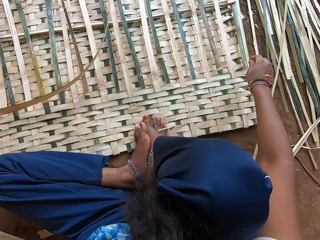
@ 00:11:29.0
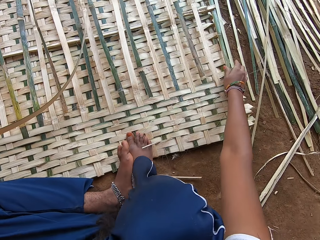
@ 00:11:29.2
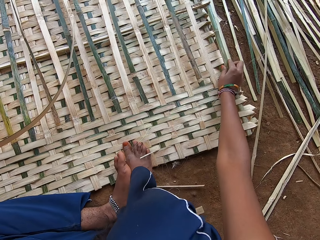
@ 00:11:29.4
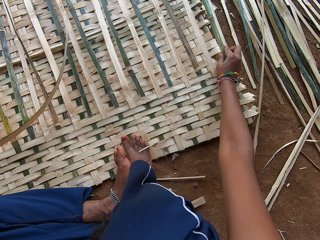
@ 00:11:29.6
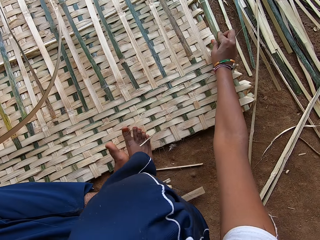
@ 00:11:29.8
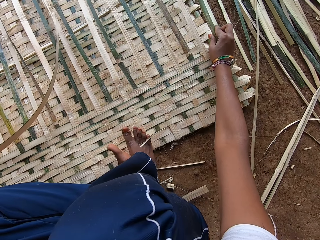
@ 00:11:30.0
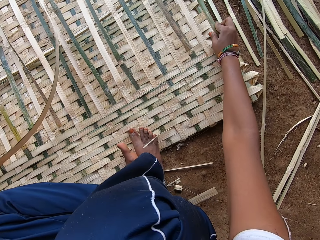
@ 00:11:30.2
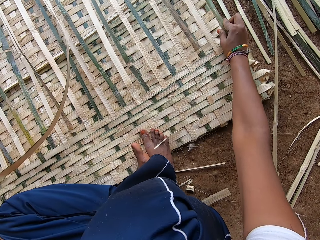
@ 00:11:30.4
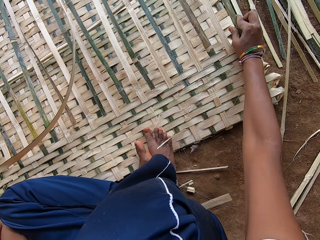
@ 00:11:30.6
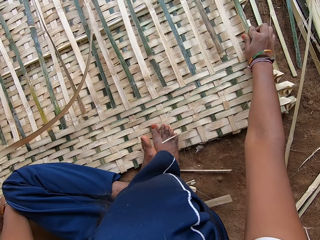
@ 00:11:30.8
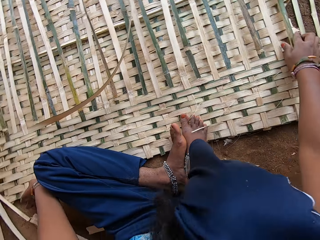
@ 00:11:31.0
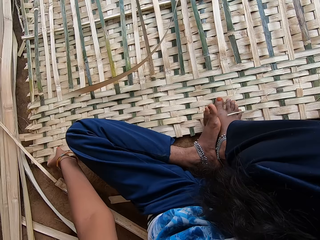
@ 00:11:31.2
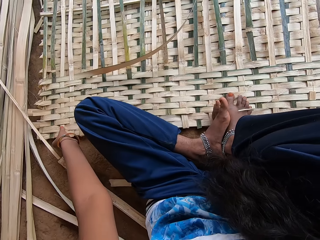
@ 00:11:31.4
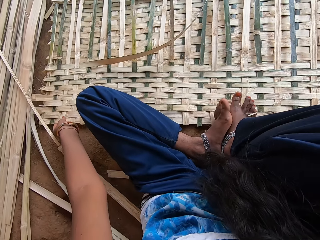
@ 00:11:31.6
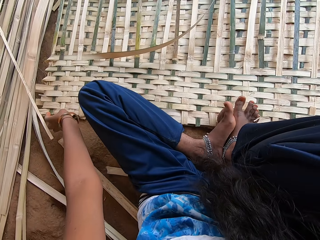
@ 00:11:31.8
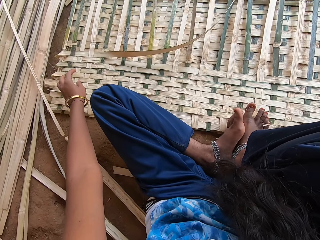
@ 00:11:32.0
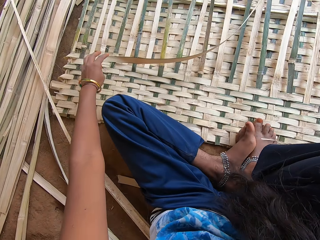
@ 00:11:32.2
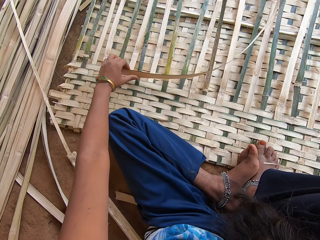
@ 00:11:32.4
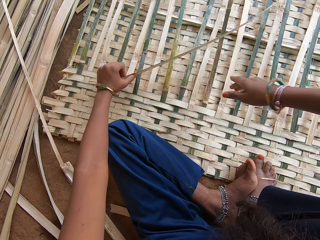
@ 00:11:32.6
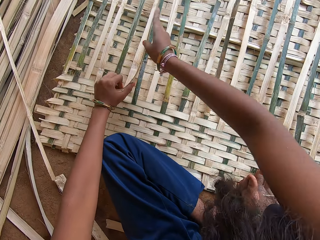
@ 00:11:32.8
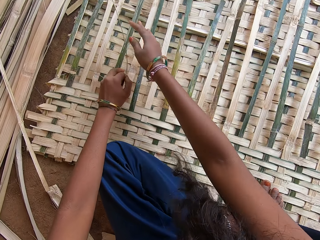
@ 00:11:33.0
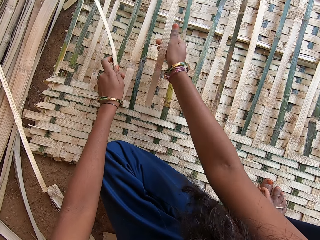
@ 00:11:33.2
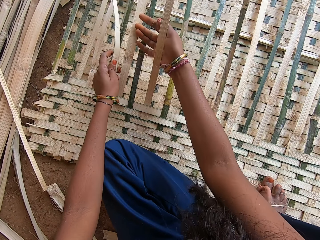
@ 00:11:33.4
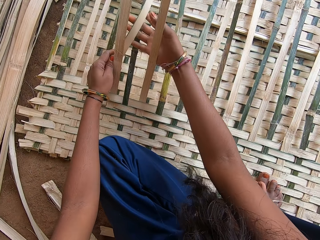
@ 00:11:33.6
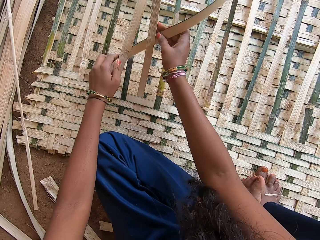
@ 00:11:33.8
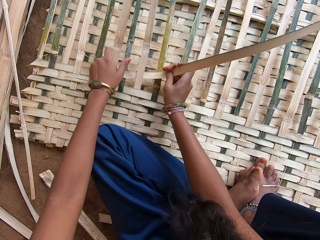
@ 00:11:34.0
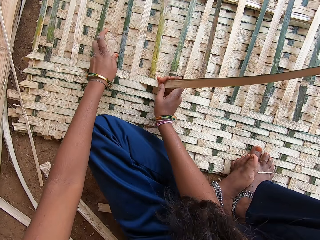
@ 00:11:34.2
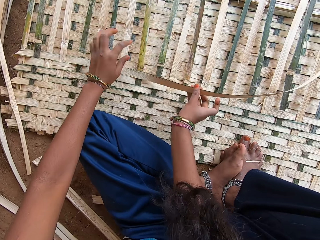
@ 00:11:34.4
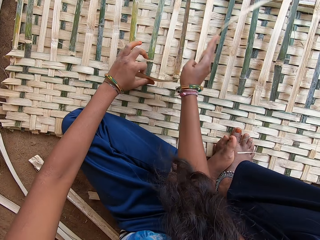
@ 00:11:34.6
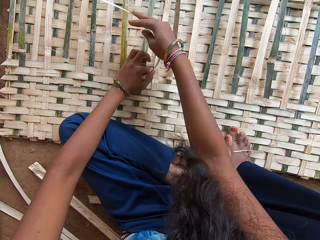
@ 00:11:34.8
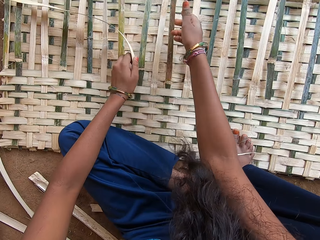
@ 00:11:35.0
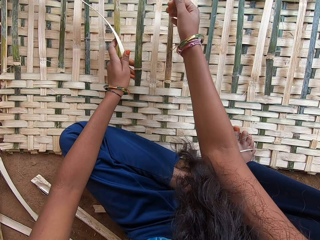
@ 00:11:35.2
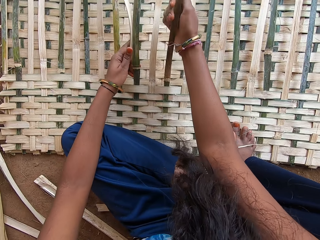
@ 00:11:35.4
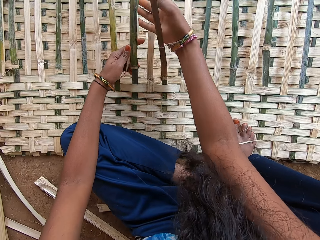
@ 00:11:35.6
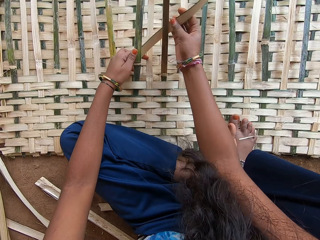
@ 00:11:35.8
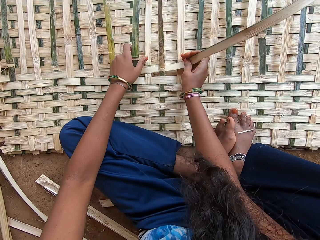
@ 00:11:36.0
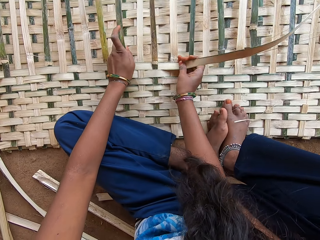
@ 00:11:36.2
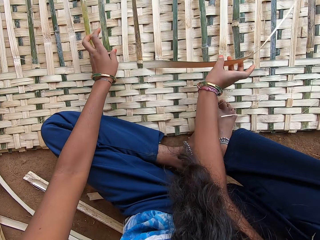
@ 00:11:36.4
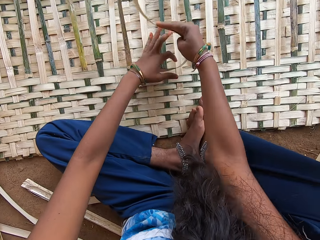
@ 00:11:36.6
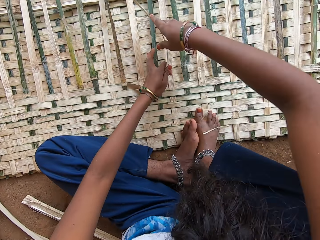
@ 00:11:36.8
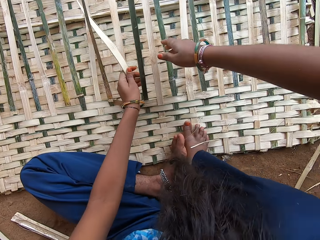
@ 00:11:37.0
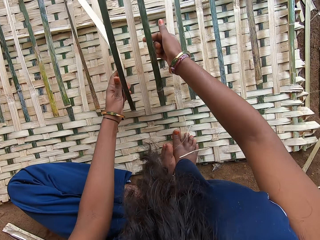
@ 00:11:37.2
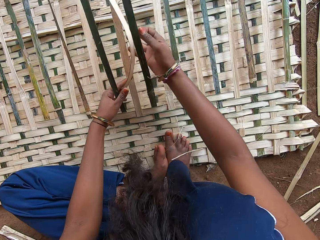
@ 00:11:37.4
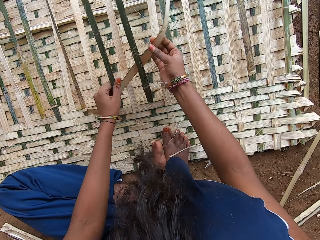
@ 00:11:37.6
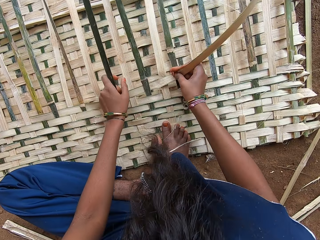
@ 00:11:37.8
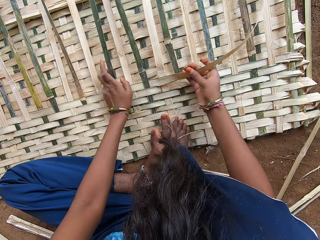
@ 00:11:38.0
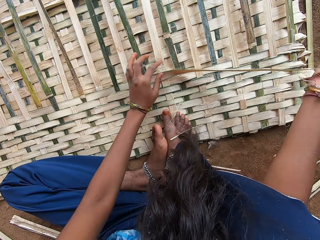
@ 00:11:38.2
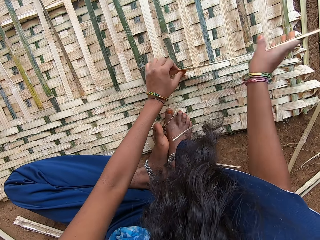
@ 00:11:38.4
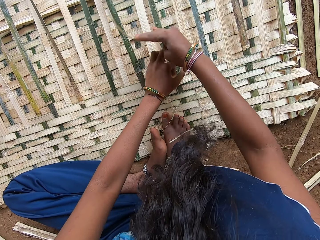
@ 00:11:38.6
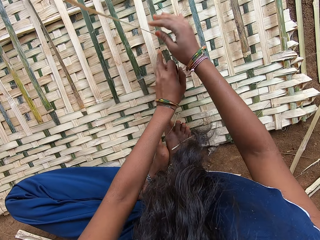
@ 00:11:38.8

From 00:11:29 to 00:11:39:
The camera wearer moves the mat on the floor. They weave the mat.

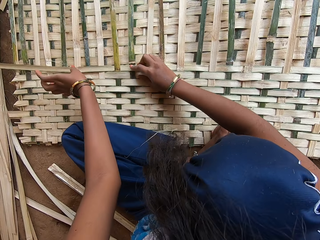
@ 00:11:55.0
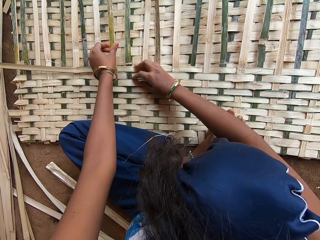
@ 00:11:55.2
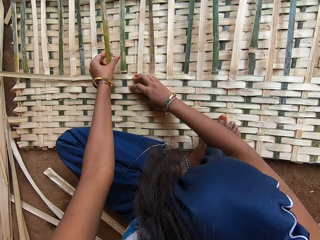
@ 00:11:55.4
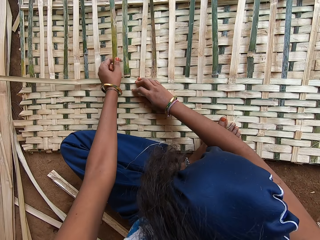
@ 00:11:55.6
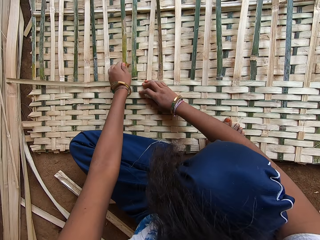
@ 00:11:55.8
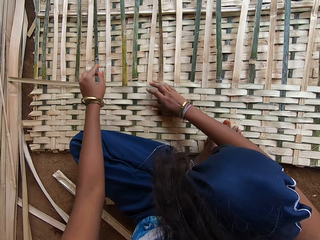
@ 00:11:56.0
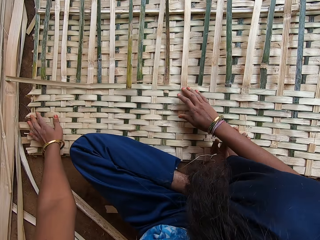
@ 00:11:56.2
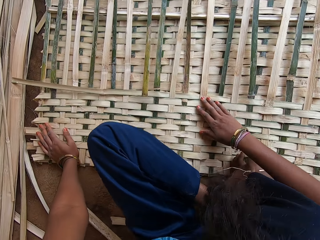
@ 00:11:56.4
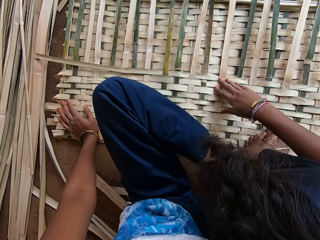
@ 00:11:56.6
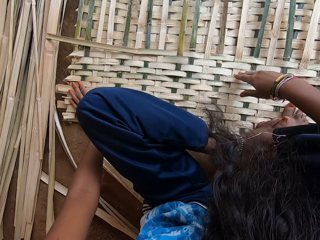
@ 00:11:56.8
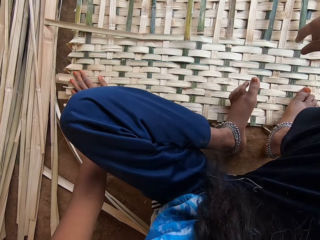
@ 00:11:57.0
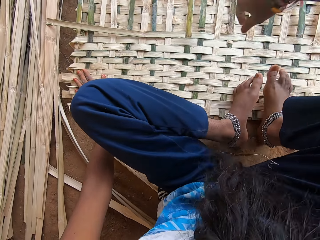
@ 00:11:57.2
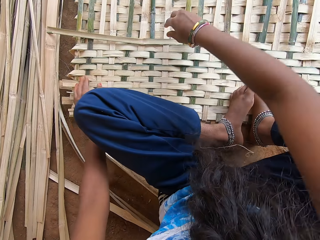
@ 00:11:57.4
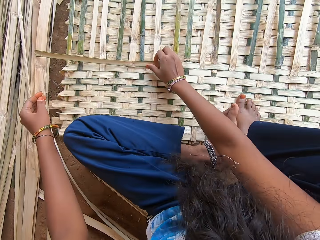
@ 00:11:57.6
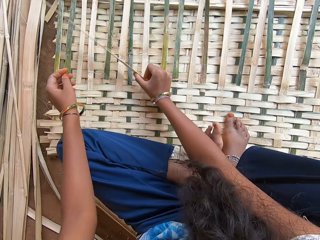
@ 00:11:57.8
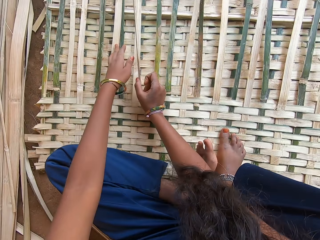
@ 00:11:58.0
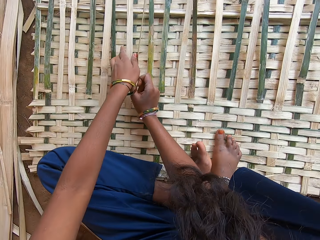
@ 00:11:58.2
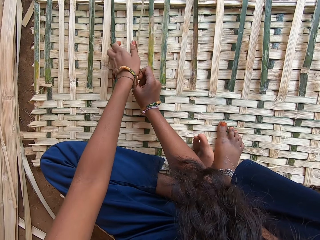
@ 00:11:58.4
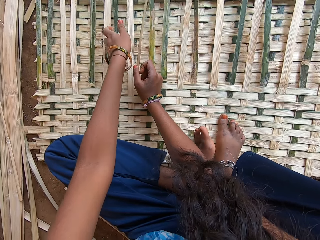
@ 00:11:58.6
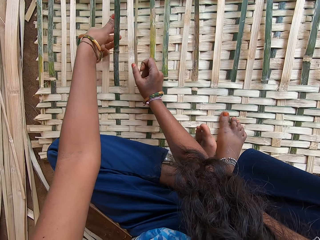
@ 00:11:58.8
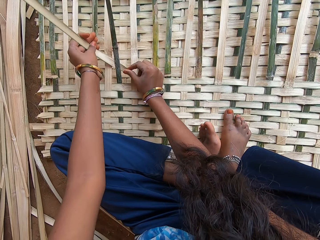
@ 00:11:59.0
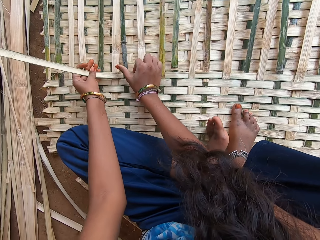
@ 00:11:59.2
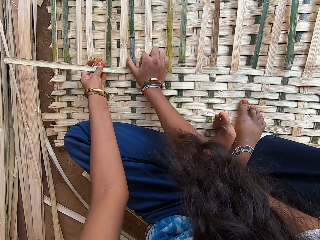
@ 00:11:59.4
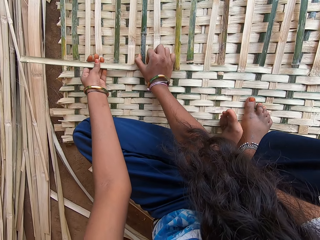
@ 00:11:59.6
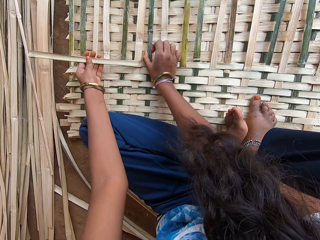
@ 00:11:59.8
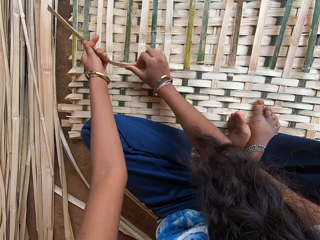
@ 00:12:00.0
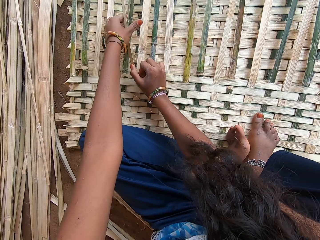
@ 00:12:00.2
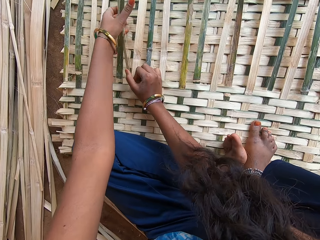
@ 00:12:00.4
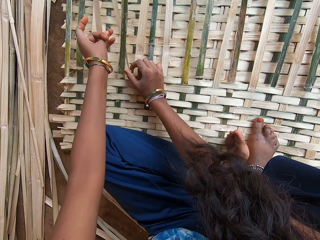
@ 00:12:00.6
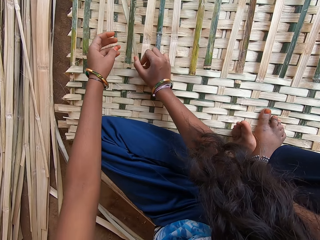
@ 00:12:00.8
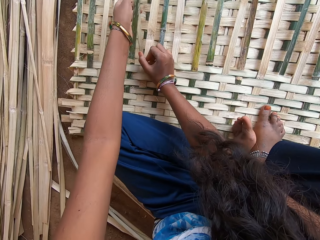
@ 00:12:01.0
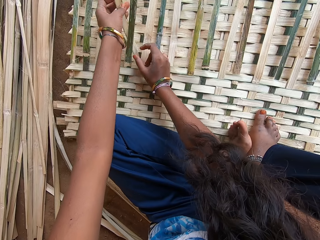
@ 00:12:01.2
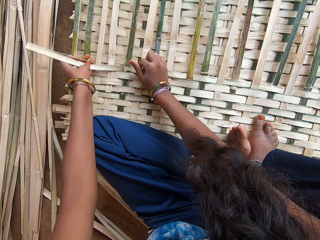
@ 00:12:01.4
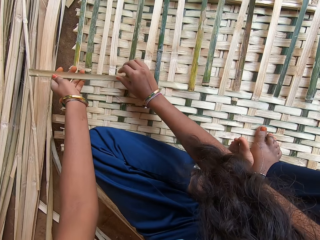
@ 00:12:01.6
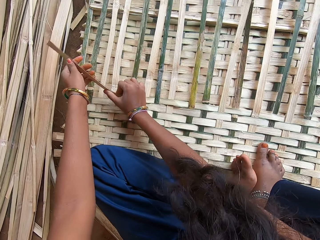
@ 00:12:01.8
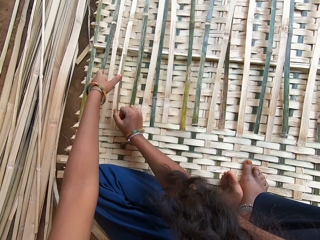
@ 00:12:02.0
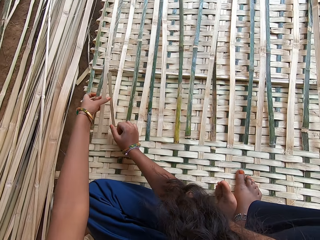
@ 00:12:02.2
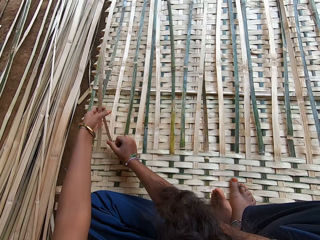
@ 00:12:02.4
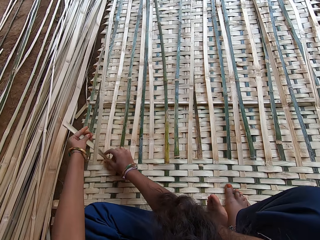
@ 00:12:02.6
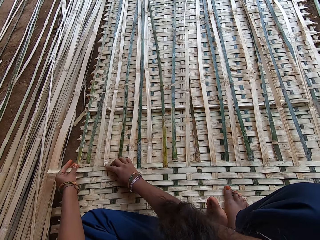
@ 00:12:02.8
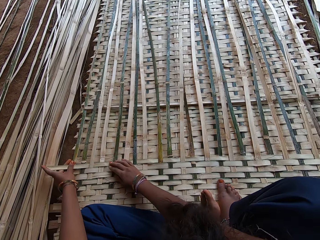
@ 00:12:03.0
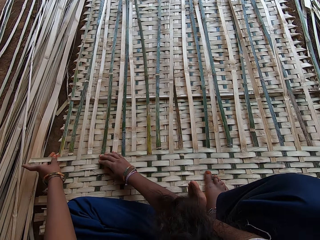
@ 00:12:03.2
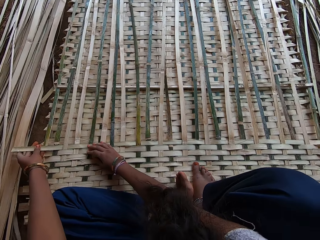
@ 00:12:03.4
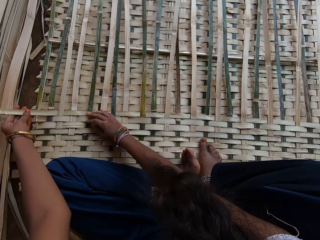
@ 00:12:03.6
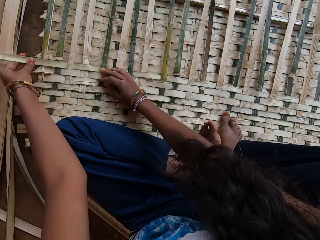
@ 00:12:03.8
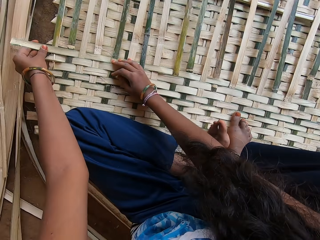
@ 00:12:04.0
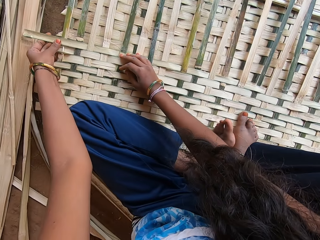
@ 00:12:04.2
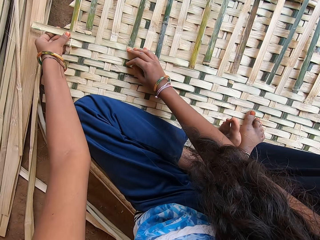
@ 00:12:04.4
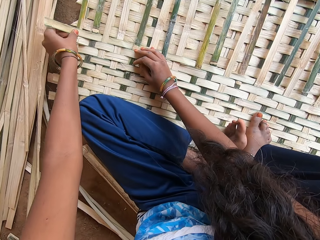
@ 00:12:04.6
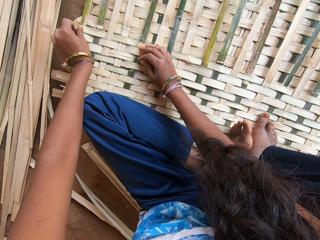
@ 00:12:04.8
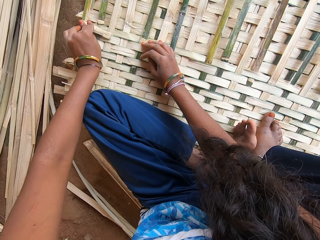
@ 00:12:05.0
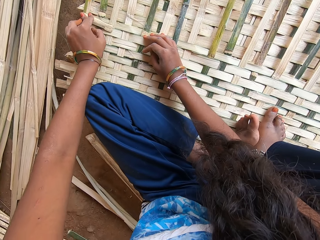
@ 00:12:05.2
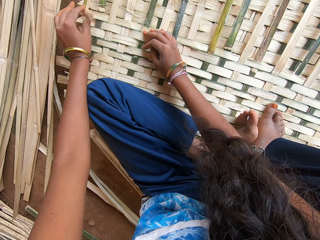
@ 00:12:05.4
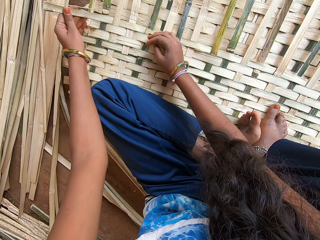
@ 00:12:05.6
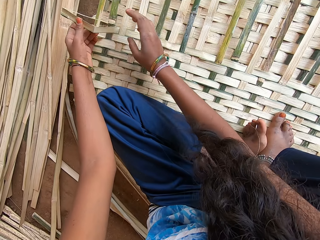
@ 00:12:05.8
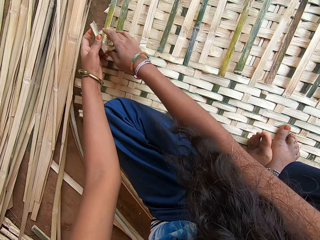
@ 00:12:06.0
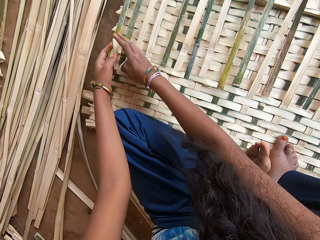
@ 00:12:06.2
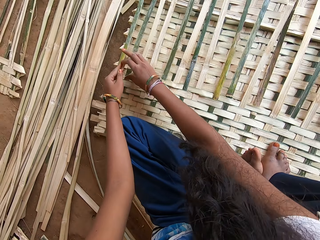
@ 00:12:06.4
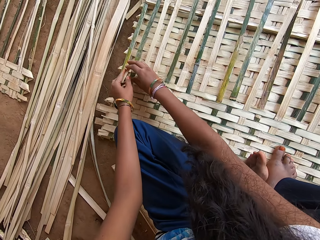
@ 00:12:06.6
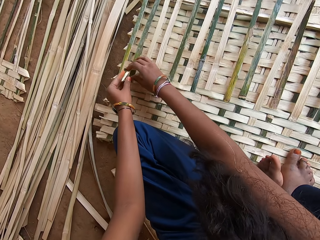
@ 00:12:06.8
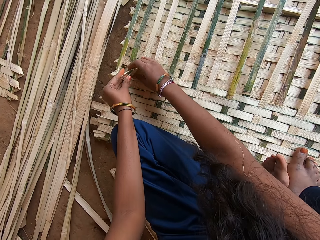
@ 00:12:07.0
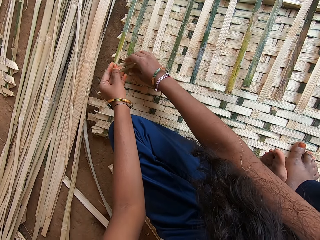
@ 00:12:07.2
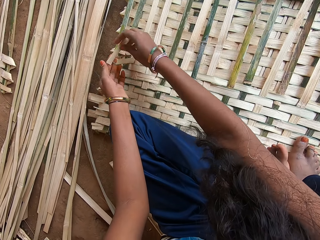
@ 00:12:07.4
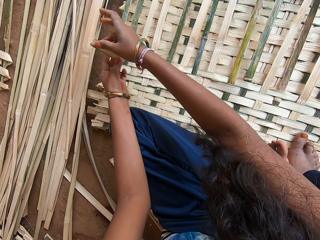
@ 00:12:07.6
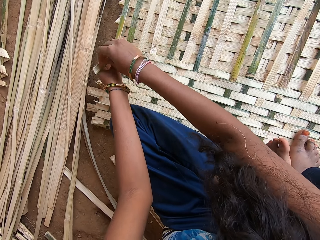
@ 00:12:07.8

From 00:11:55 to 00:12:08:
The camera wearer moves on the floor. They weave the mat. They cut the reed.
